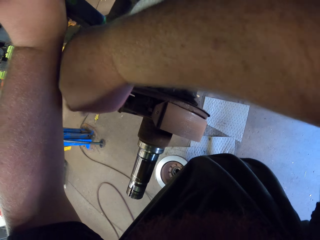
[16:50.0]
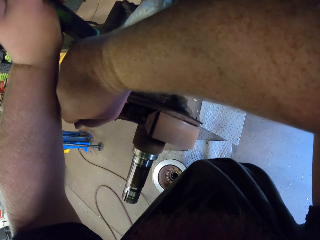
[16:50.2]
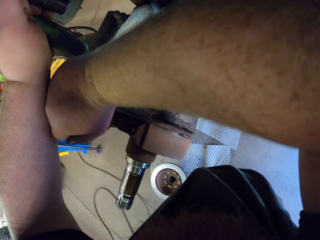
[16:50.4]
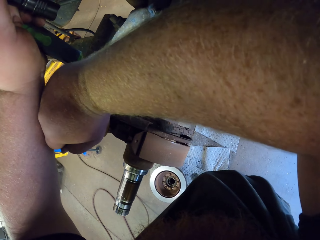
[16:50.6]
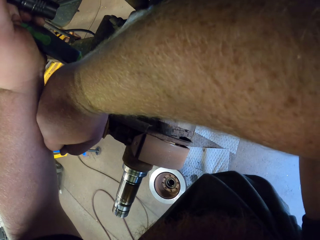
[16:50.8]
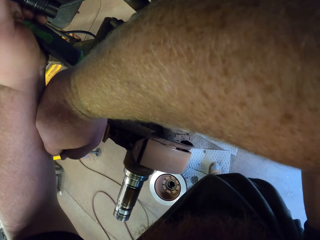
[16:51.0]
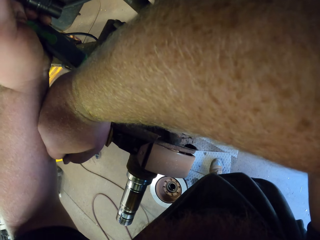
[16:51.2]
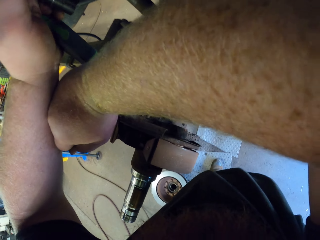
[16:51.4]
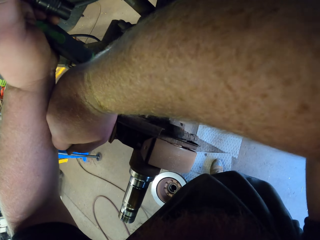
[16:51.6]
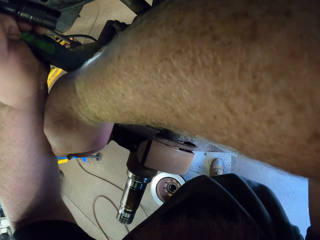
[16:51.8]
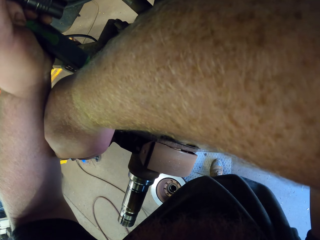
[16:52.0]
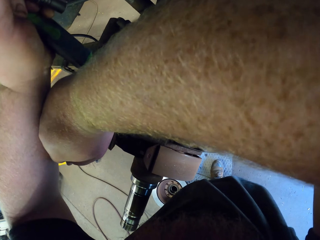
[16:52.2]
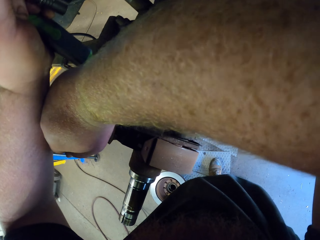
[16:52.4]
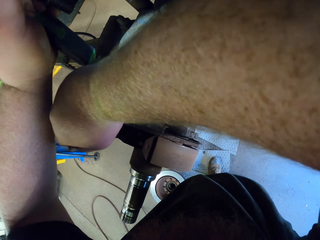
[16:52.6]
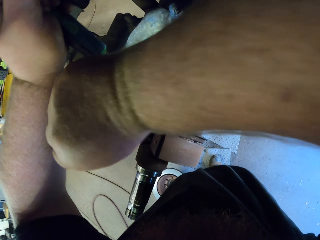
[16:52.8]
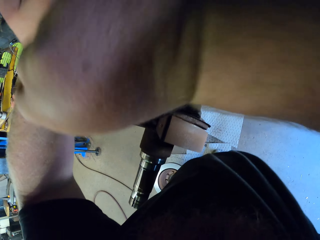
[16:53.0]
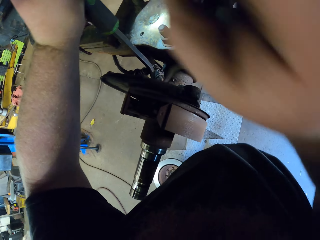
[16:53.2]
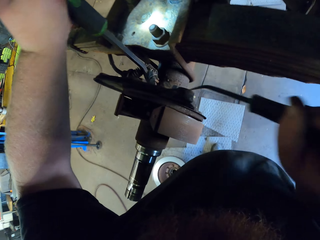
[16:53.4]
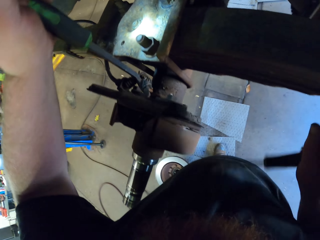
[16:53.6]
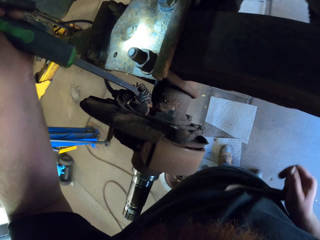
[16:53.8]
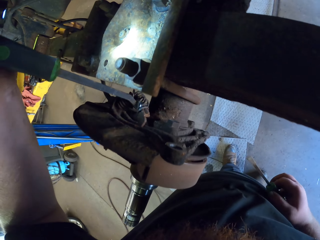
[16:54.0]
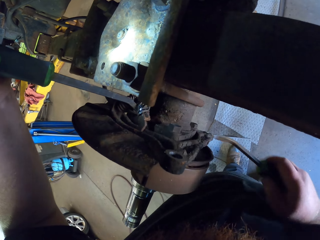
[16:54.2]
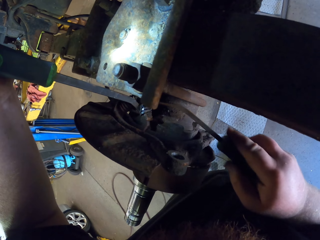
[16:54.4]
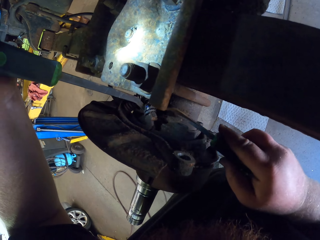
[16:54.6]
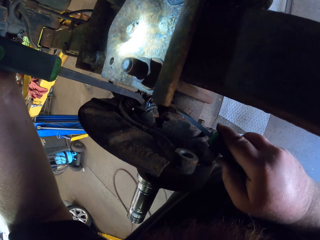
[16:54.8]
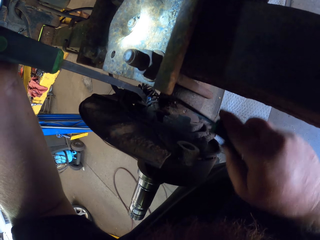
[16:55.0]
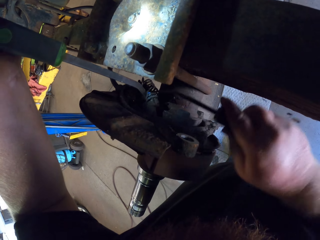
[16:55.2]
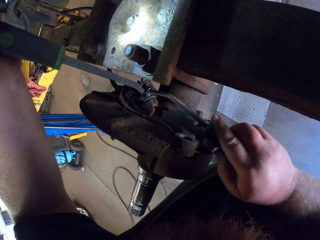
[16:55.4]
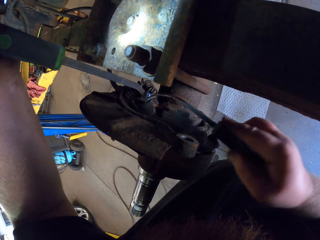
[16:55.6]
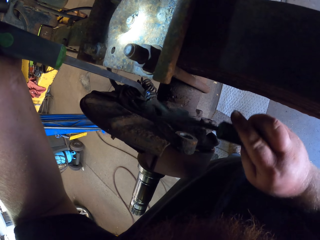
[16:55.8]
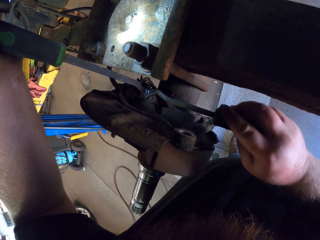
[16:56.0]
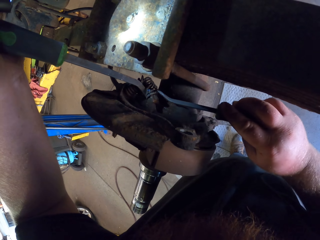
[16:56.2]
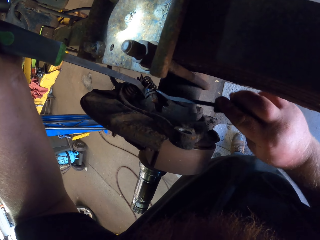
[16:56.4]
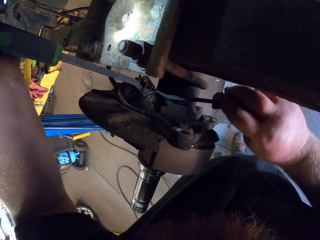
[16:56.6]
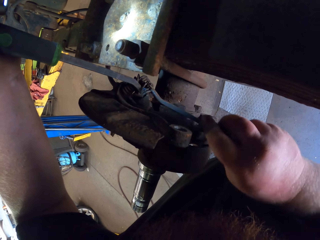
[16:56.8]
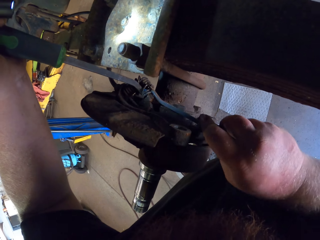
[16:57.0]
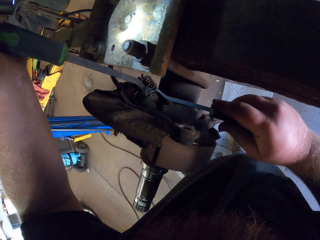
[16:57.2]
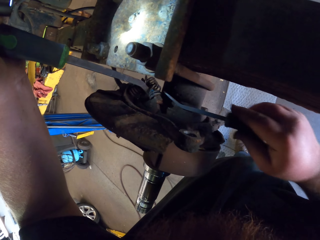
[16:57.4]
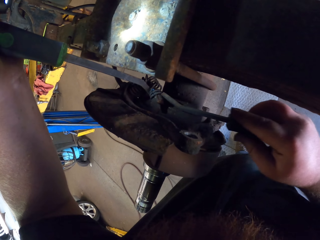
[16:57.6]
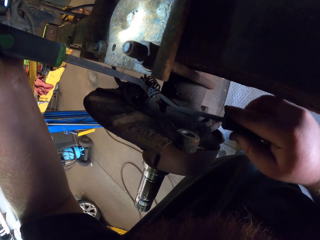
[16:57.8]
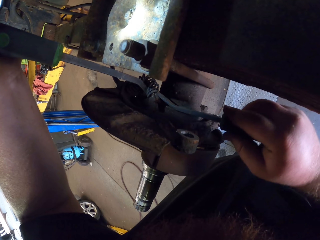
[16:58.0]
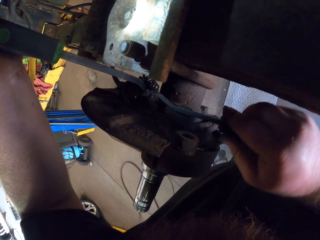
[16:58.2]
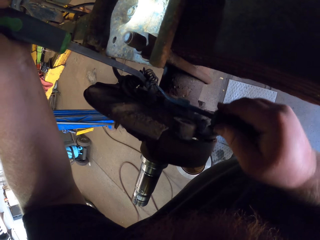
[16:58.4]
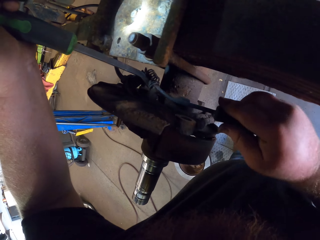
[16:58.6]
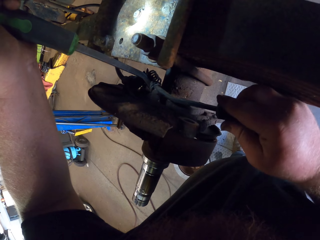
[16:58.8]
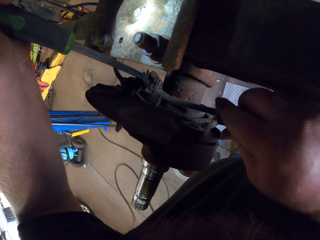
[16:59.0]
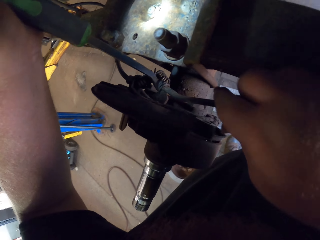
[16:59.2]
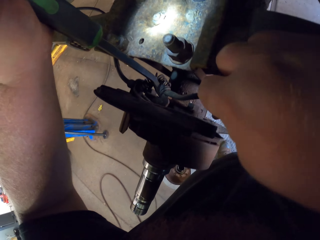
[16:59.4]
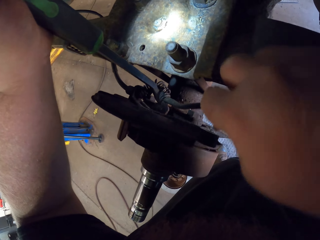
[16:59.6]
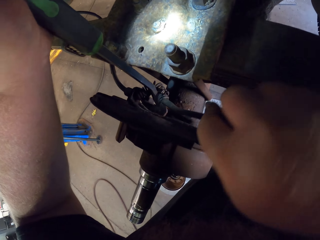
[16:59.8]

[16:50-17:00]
The camera wearer tries removing a spring using a screwdriver. They stop removing the spring. They try removing the spring using the screwdriver.

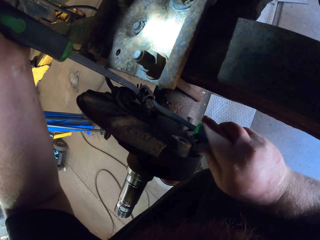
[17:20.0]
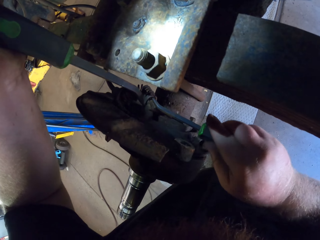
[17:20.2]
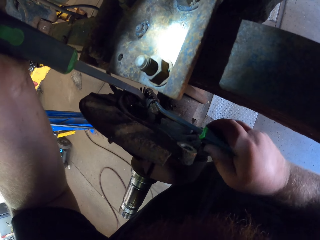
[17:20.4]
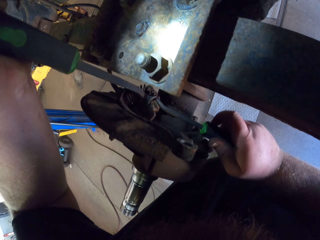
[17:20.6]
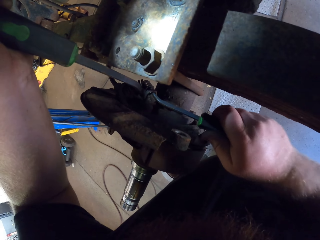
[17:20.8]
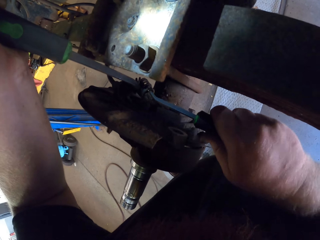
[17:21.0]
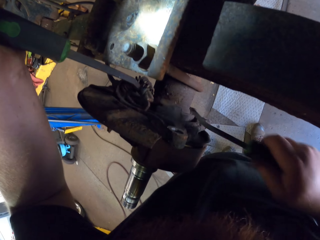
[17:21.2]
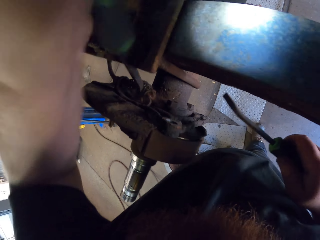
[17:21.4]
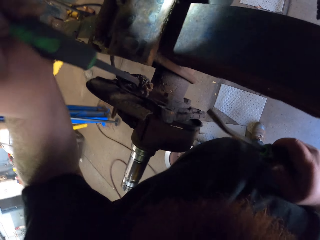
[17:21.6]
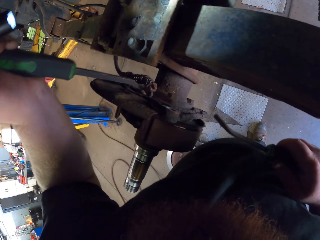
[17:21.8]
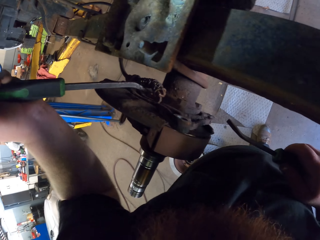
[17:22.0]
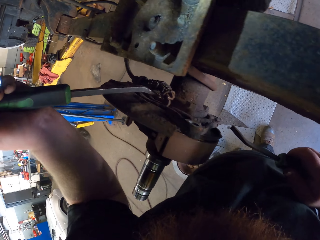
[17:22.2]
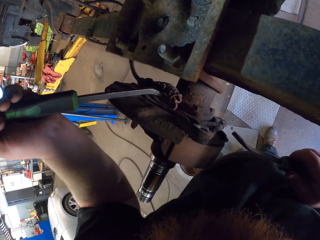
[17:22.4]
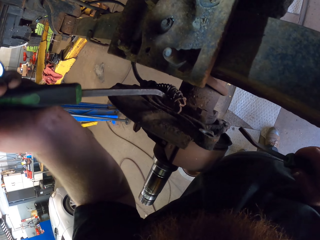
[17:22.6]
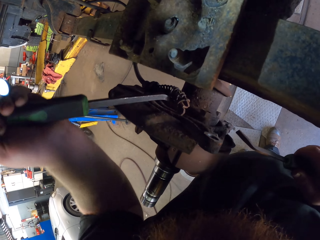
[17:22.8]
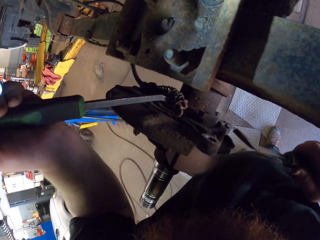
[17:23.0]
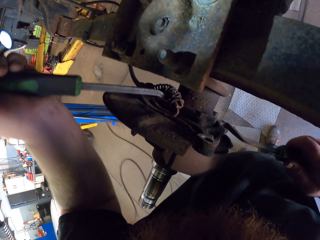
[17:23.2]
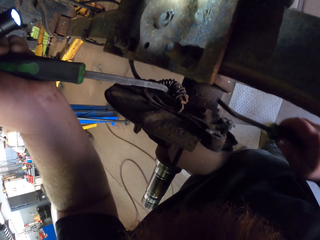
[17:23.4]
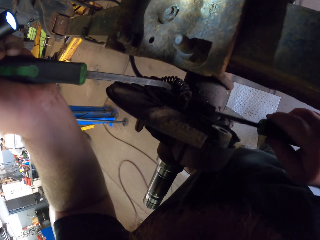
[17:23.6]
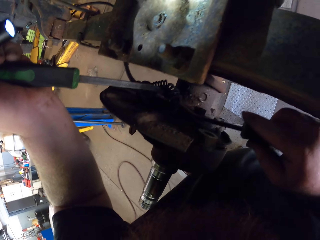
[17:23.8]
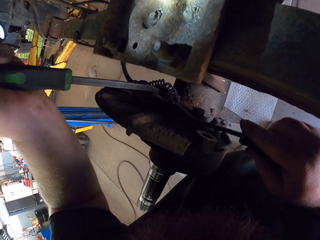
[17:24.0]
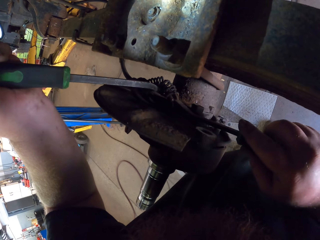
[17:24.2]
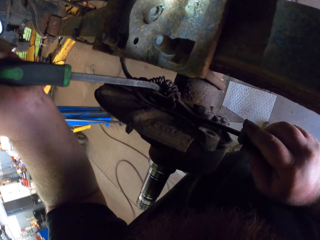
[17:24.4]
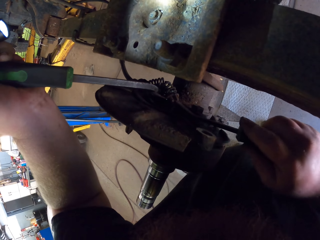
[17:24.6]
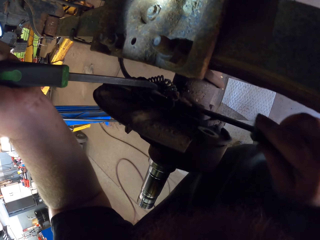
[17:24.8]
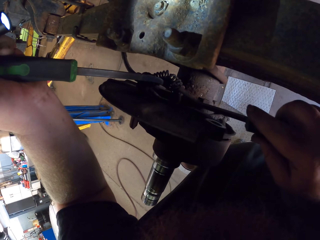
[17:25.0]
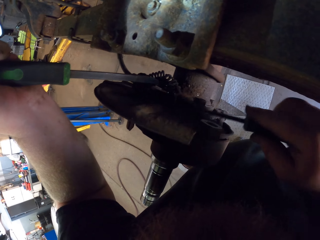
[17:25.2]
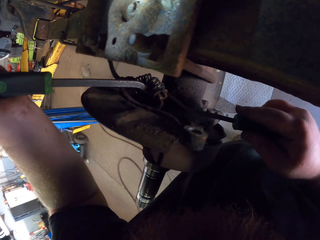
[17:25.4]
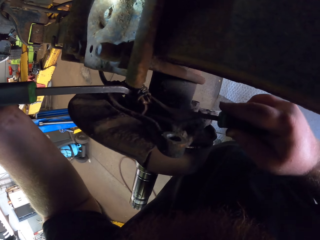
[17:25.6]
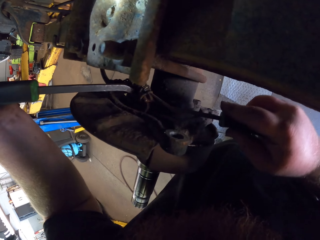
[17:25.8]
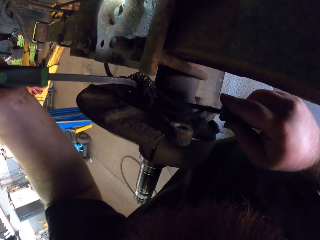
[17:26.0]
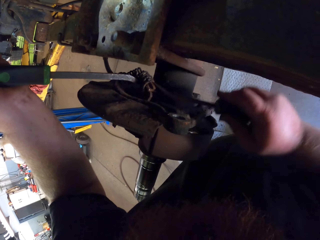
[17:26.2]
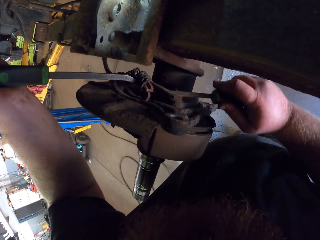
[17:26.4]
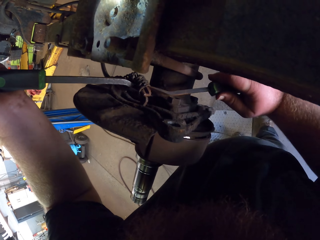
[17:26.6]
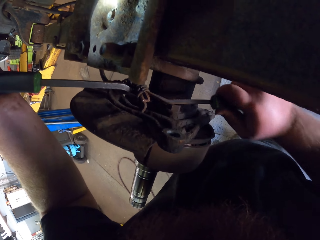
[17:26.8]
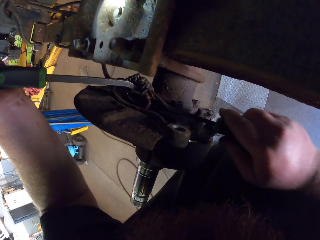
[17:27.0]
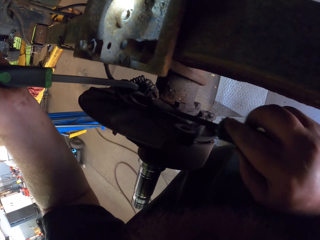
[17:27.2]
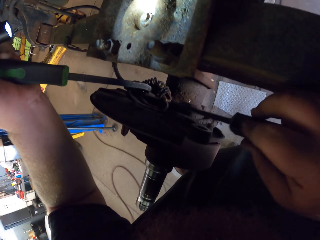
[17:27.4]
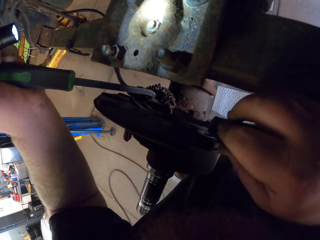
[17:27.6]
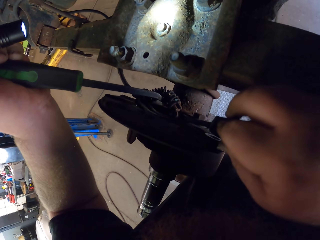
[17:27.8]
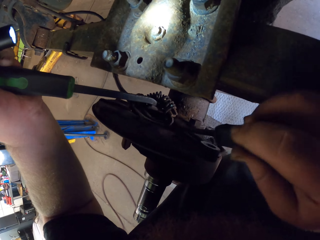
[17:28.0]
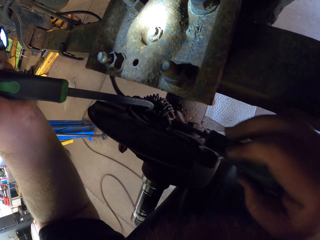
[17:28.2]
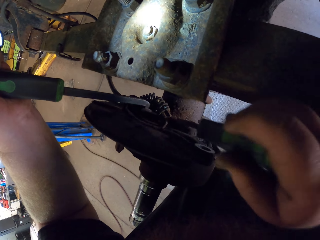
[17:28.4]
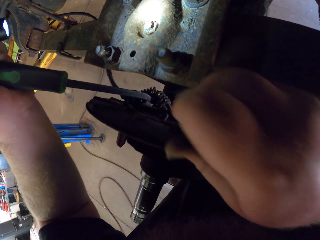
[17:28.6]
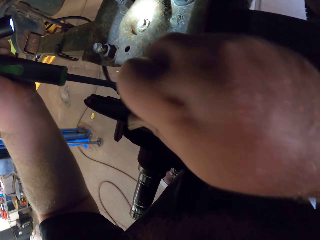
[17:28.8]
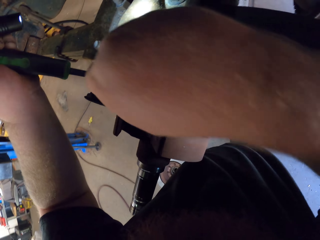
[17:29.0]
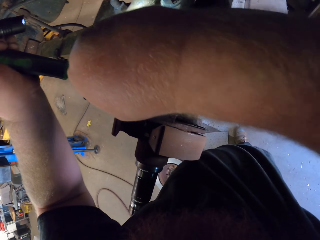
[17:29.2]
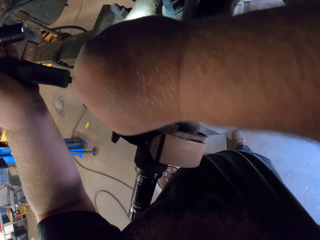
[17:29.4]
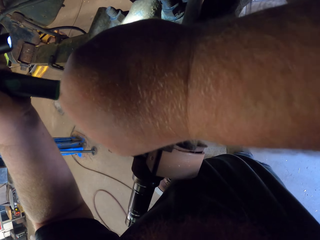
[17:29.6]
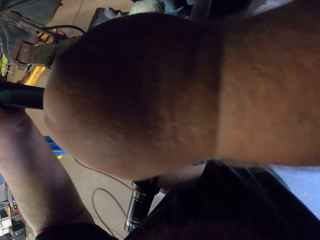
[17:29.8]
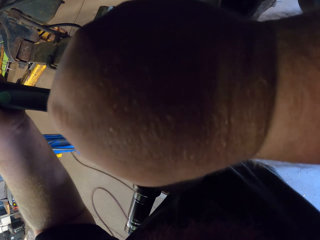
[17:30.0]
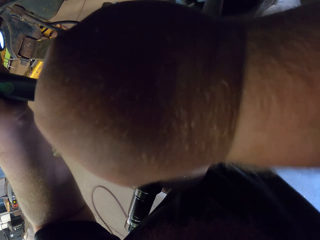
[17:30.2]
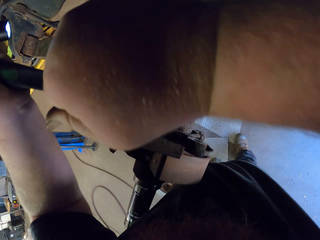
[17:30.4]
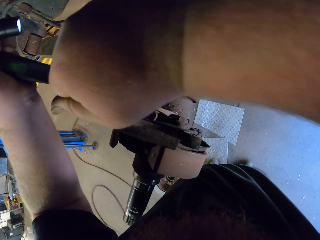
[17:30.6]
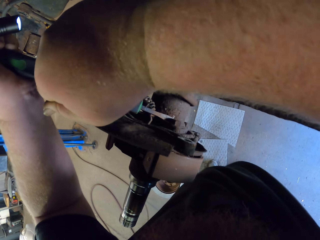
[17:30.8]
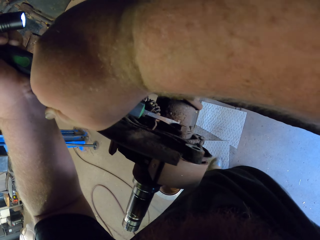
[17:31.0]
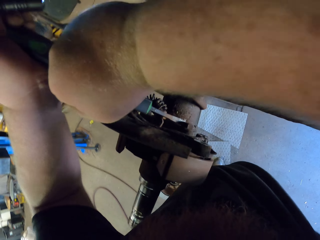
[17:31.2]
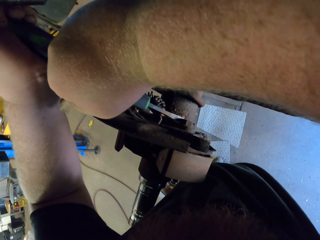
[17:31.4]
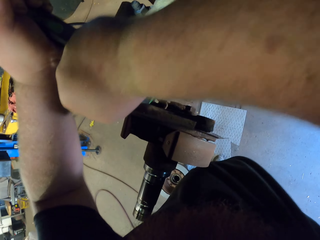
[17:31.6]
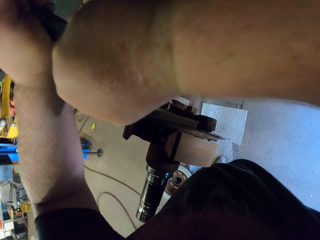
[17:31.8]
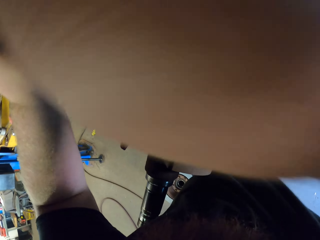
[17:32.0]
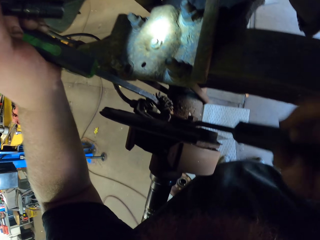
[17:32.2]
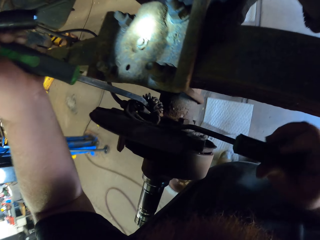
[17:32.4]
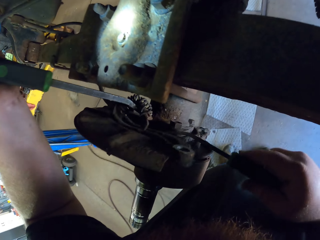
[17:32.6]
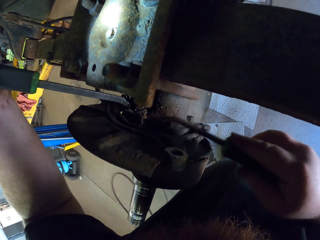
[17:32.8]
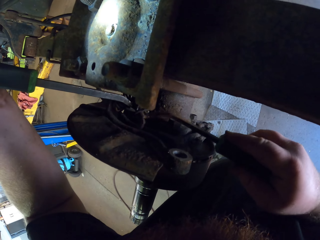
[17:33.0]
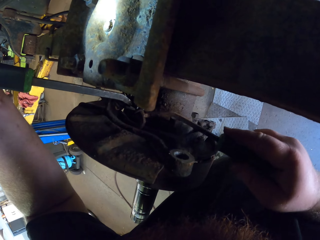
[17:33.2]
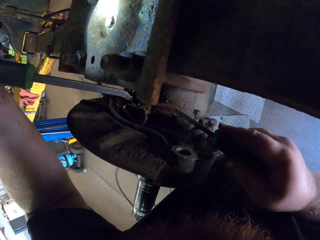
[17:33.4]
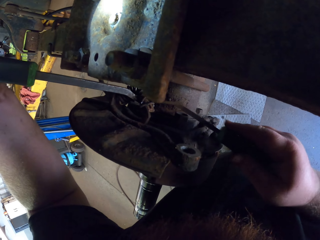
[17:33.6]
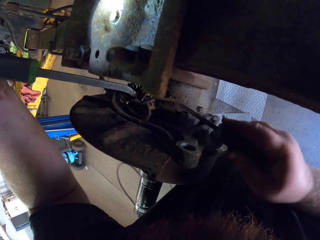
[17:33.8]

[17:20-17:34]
The camera wearer tries removing a spring using a screwdriver. He removes the screwdriver on the spring with his right hand.
